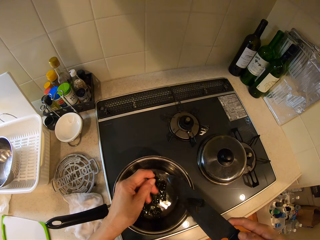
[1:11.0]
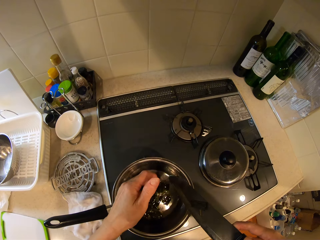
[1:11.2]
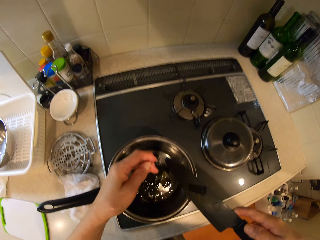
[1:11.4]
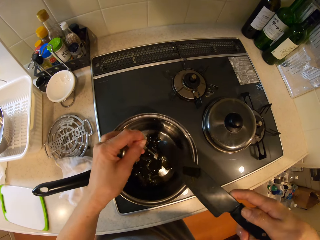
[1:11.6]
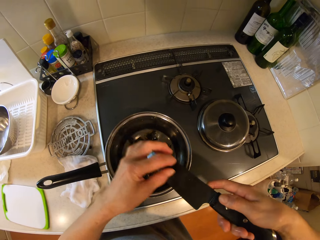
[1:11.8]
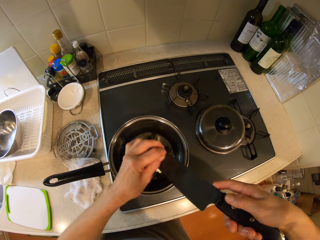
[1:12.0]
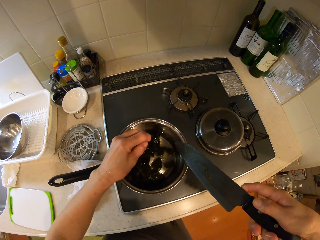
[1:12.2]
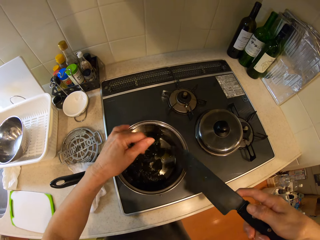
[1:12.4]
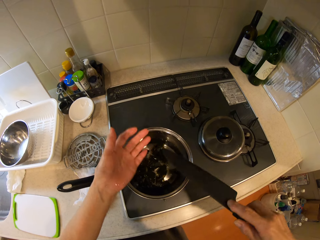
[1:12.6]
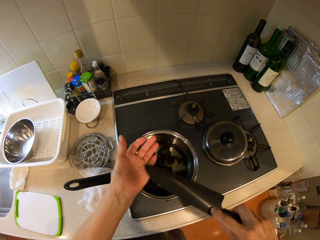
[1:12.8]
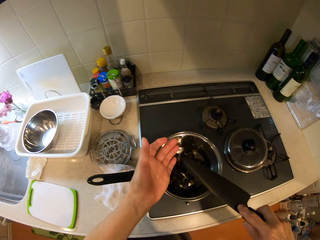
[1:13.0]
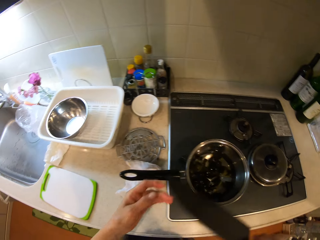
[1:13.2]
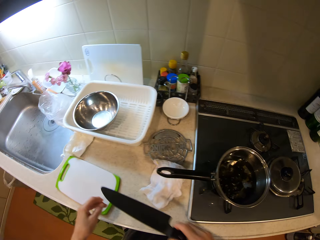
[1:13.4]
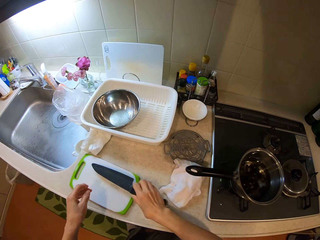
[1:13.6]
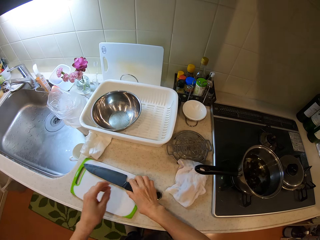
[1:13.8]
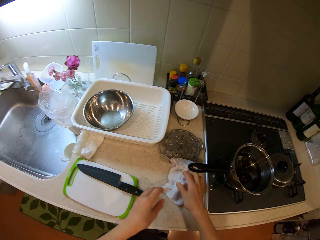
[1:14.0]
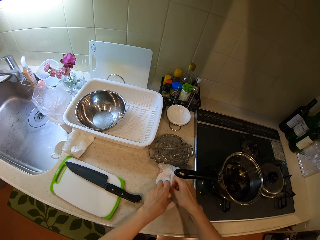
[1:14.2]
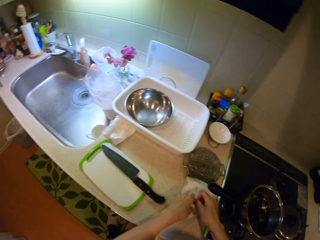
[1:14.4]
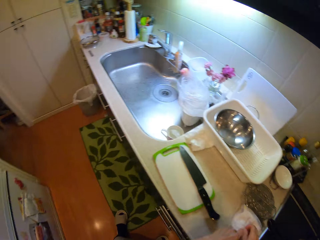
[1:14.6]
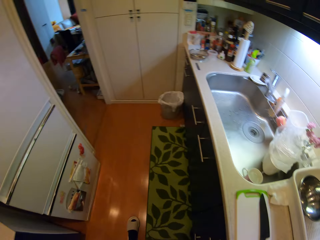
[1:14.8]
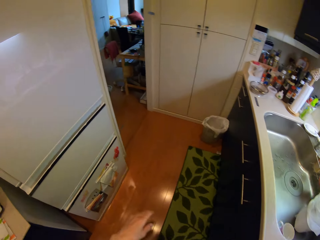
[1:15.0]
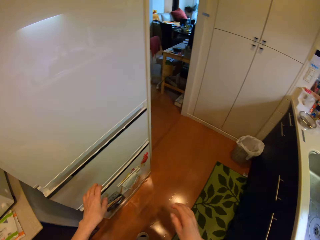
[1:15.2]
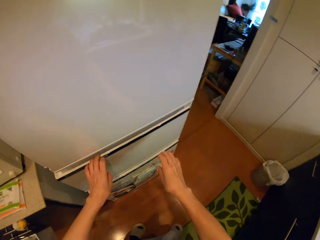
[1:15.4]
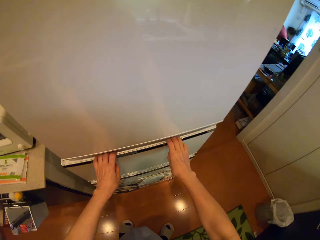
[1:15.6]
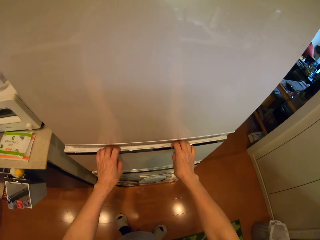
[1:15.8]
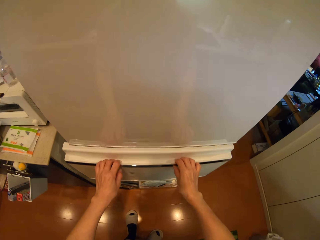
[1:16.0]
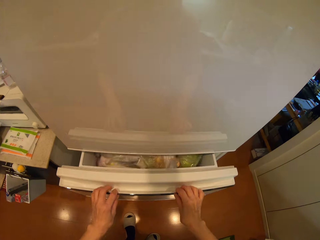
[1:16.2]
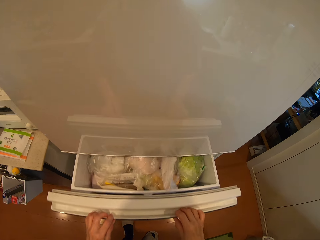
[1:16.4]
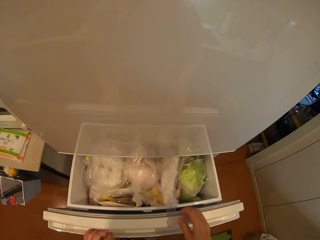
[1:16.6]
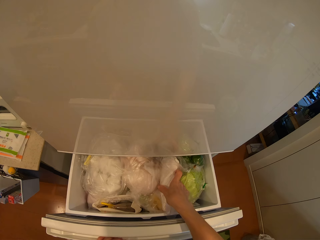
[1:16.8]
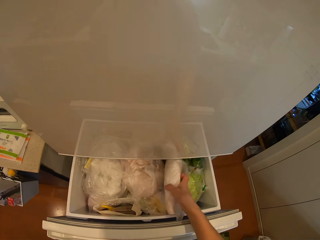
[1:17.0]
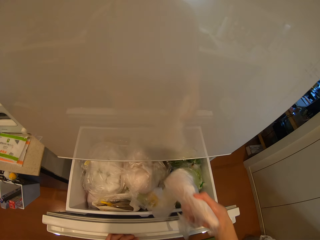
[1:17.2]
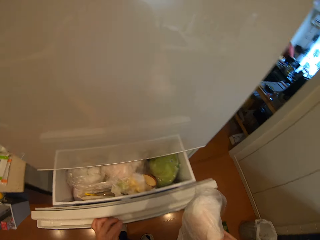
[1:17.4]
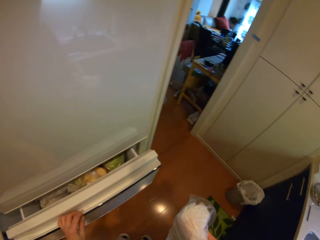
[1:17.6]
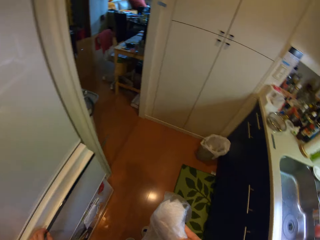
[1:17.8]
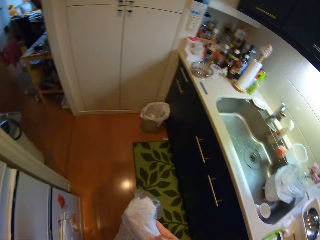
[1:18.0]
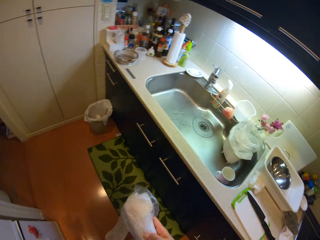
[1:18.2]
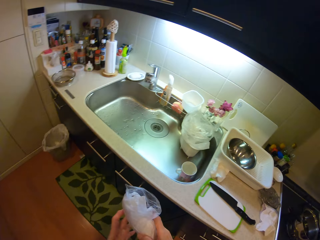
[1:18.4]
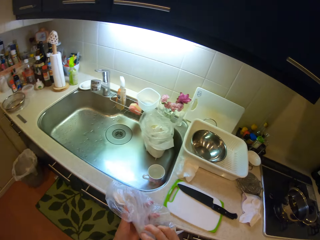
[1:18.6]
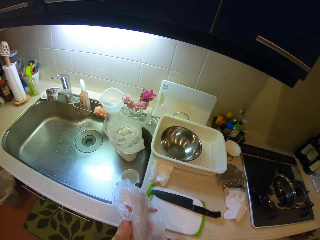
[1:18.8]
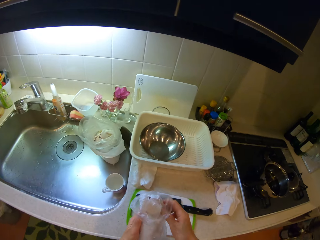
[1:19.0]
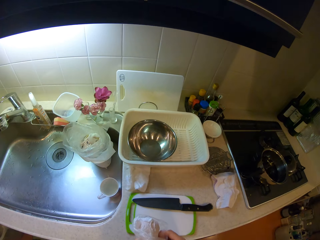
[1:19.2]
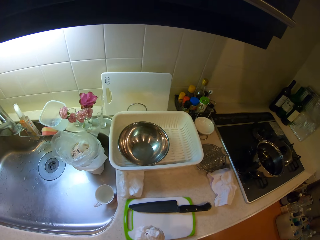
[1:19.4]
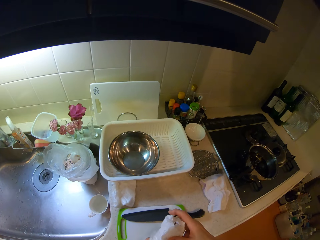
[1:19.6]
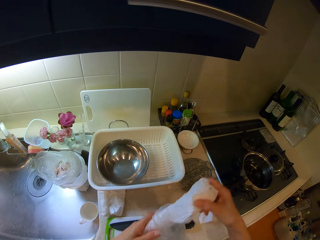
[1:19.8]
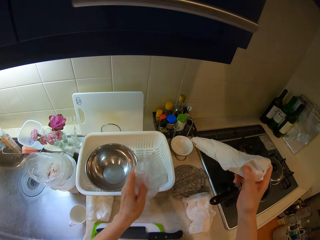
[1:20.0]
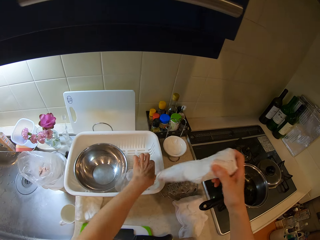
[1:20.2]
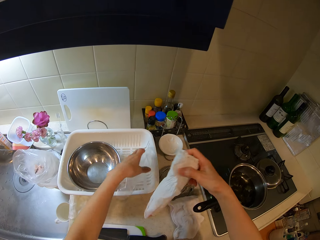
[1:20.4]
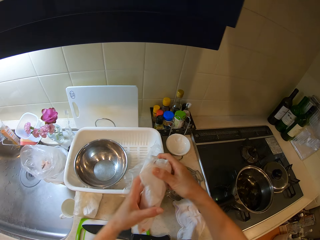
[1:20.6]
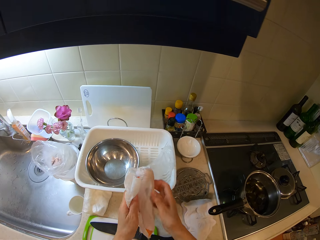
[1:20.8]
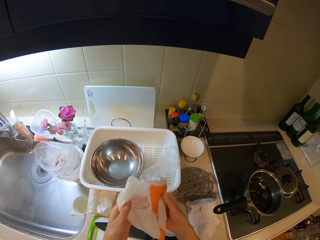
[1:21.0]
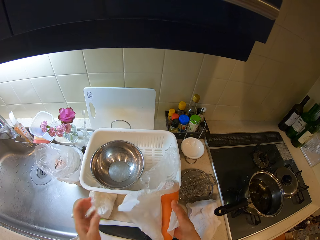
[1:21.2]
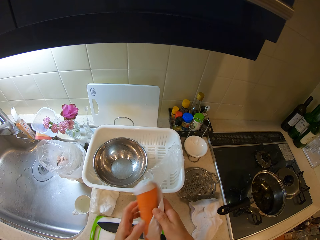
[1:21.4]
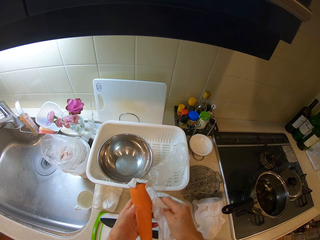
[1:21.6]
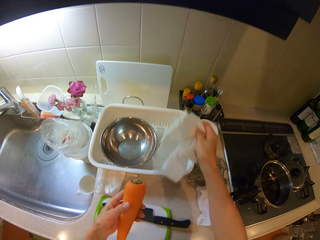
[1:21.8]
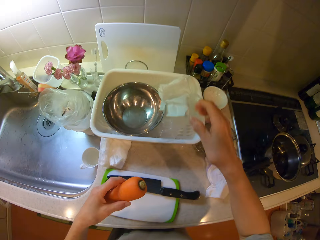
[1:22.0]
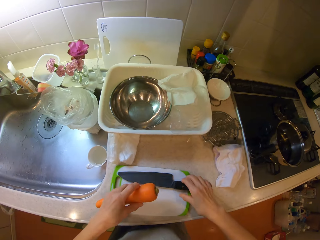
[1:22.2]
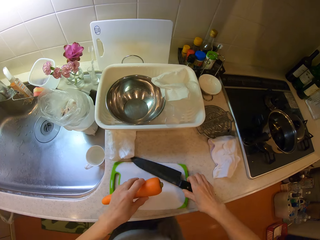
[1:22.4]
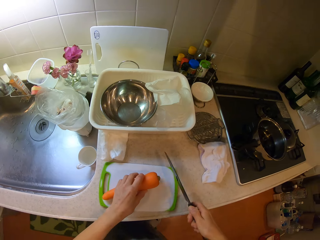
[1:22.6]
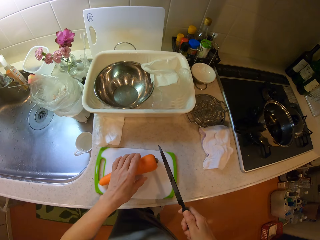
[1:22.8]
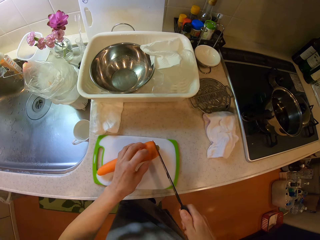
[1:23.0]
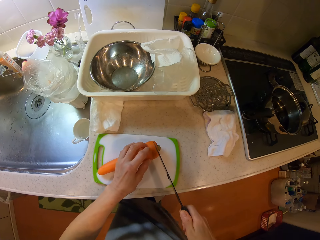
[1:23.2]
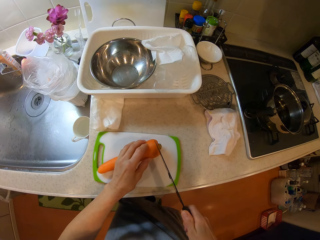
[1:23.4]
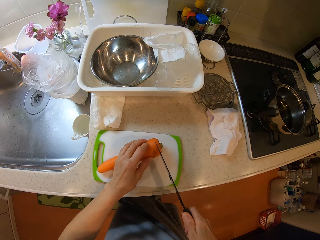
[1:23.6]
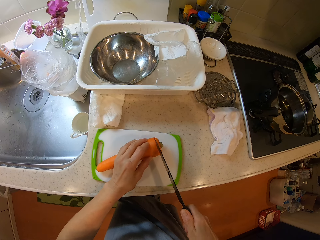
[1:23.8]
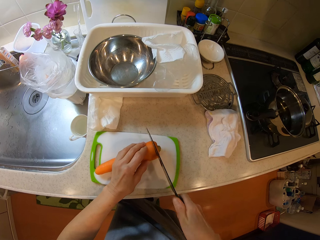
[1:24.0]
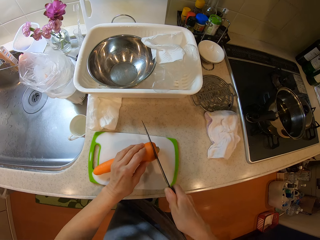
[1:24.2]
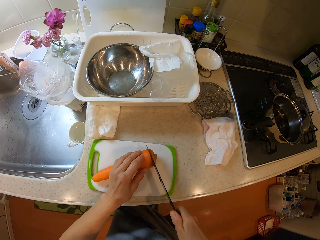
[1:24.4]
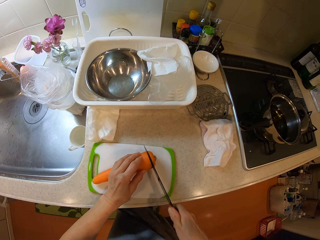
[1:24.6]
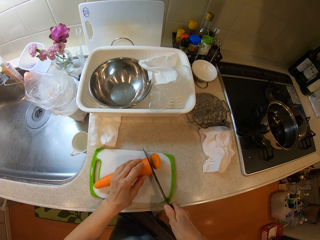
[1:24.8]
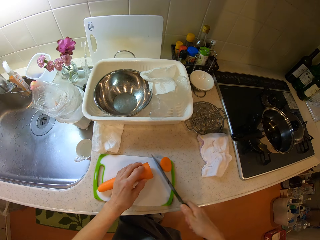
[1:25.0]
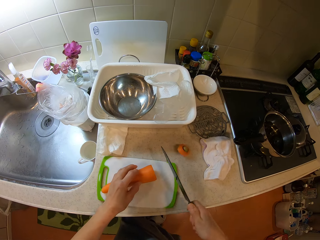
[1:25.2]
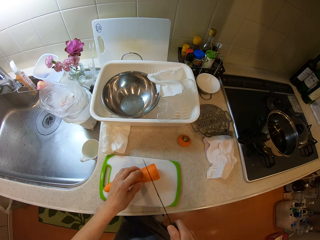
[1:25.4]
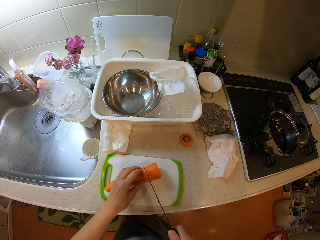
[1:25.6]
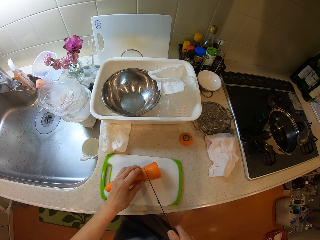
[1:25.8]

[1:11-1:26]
The camera wearer removes the remains of the leek from the knife. She drops the knife on the tray on the cabinet. She wipes her hand on a piece of cloth on the cabinet. She pulls out a compartment of a fridge in the kitchen. She removes a nylon from the compartment with her right hand. She closes the compartment. She takes off the nylon. She drops the nylon on the rack on the cabinet. She removes a carrot from a tissue paper with her hands. She drops the tissue paper on the rack on the cabinet. She picks the knife on the tray on the cabinet with her right hand. She holds down the carrot. She slices the carrot on the tray with the knife.

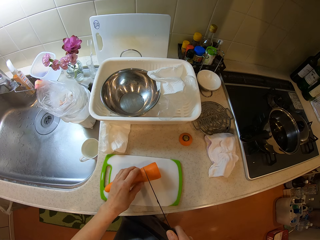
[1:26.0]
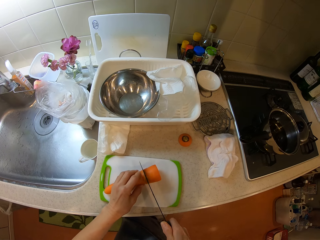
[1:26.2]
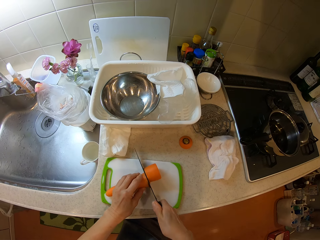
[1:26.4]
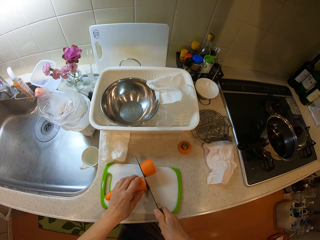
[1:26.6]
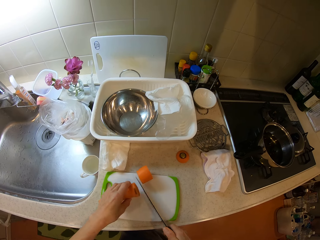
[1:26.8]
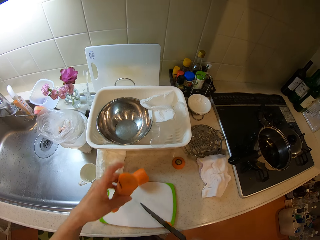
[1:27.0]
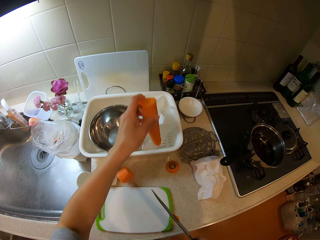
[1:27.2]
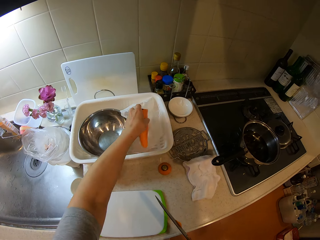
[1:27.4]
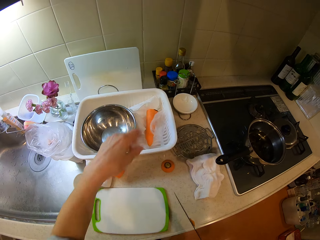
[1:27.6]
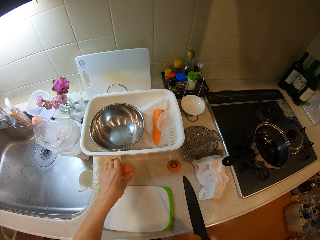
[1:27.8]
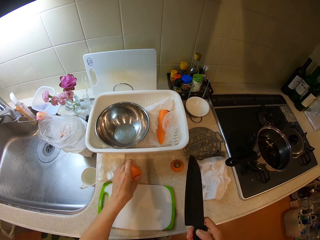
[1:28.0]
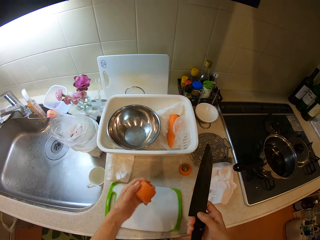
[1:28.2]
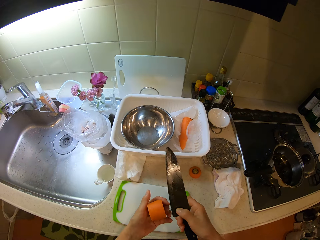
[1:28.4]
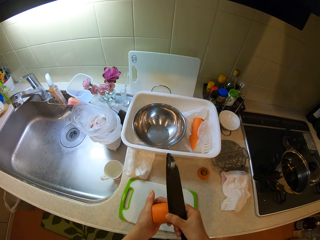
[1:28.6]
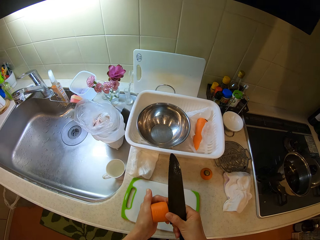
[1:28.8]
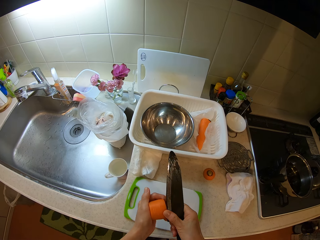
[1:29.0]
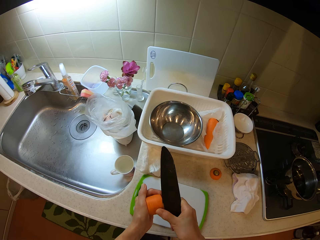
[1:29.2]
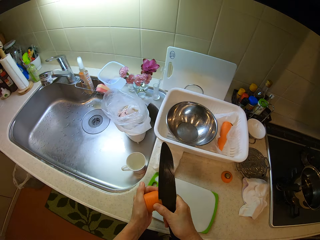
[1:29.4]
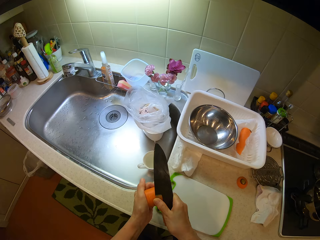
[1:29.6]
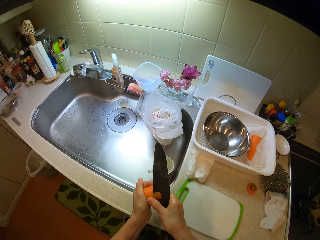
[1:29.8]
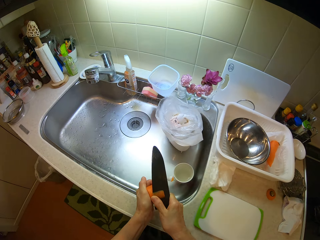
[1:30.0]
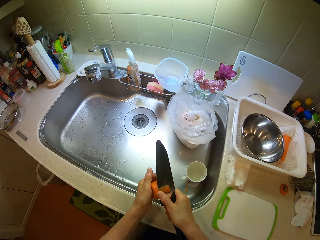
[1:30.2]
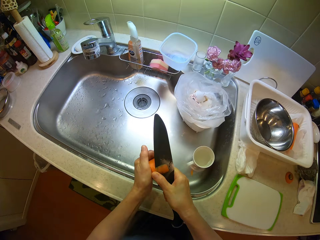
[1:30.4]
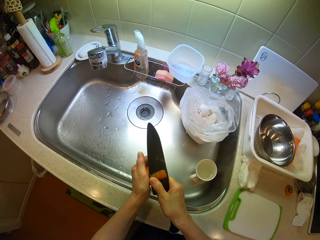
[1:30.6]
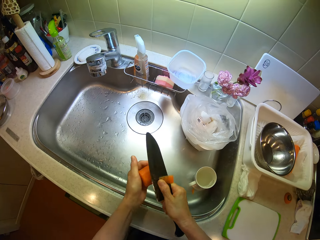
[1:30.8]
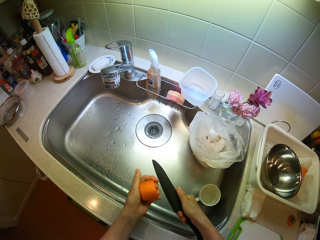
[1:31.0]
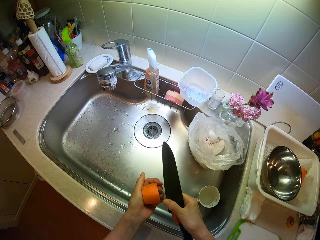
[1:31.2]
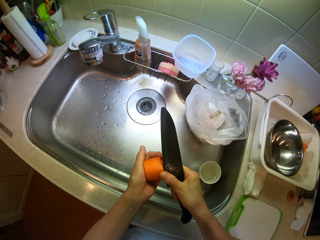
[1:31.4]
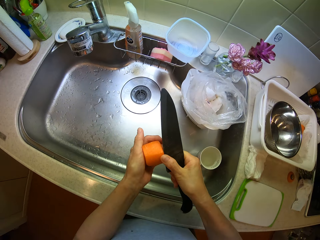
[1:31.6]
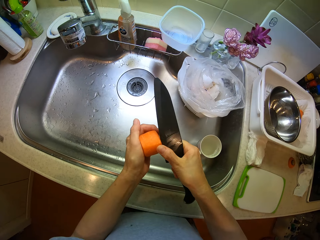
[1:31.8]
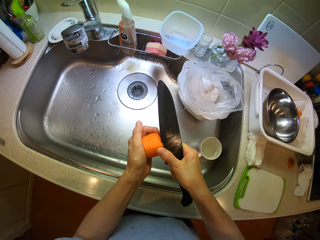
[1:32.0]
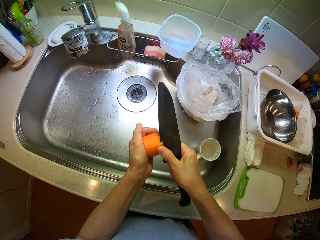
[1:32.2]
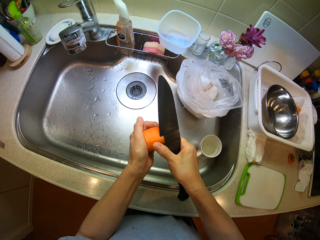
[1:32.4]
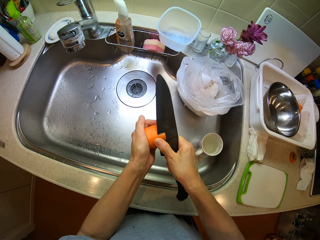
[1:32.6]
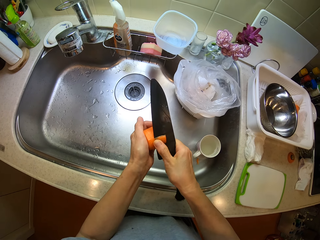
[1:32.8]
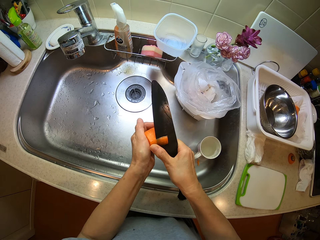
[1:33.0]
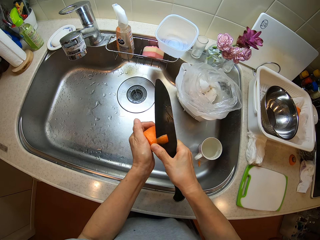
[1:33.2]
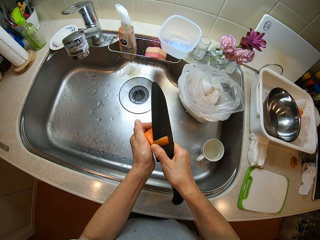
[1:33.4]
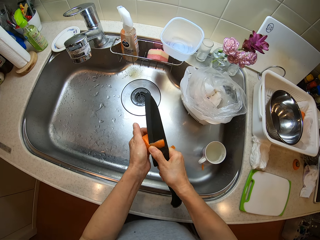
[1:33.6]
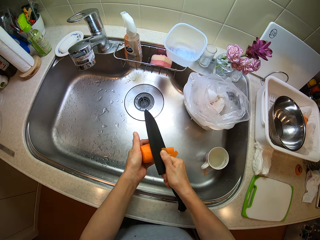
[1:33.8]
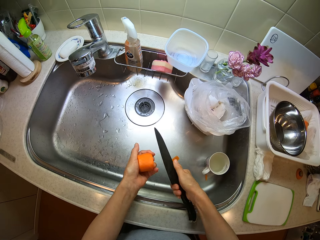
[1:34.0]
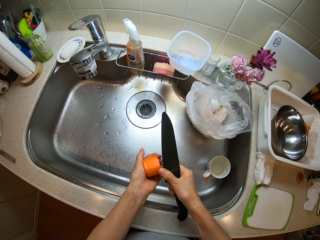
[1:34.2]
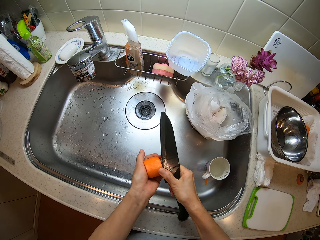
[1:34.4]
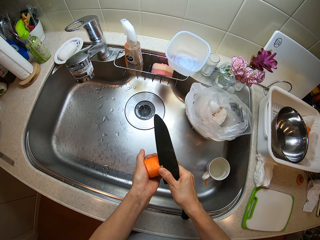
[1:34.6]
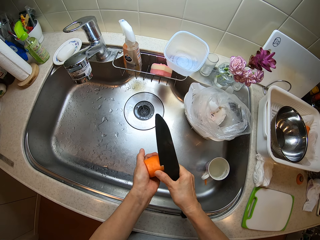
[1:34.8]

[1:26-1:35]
The camera wearer moves the carrot into the rack on the cabinet. She picks the carrot on the cabinet with her left hand. She holds the carrot. She peels the body of the carrot into the sink with the knife.
